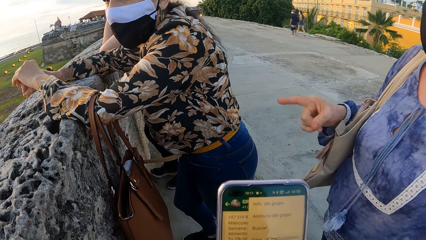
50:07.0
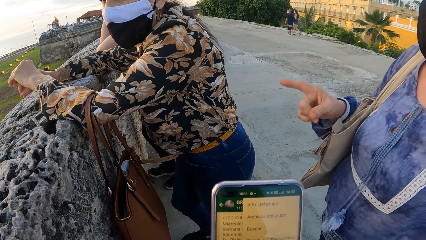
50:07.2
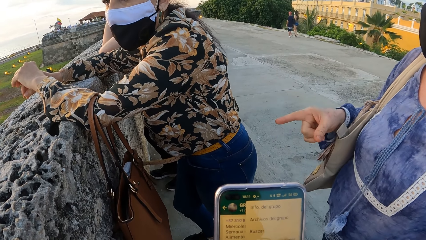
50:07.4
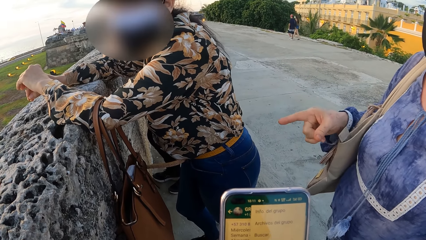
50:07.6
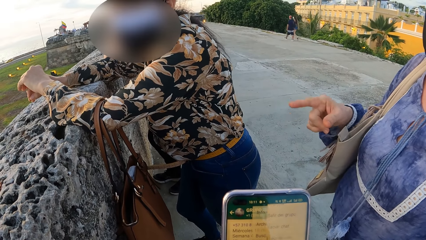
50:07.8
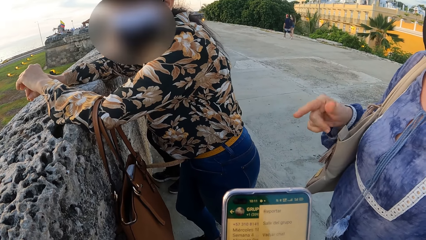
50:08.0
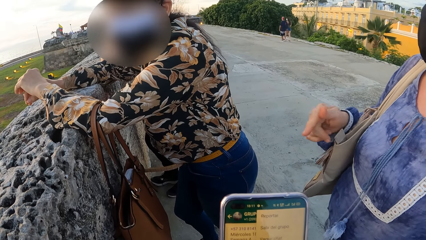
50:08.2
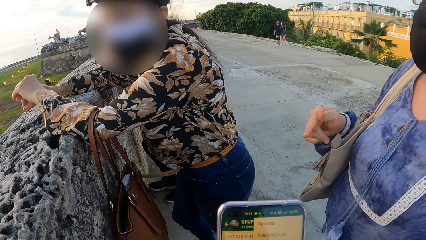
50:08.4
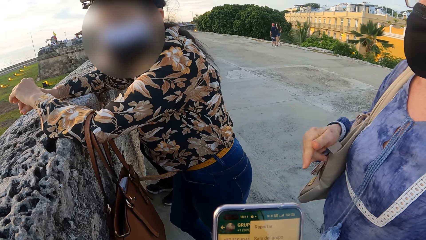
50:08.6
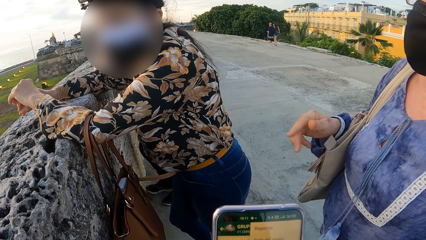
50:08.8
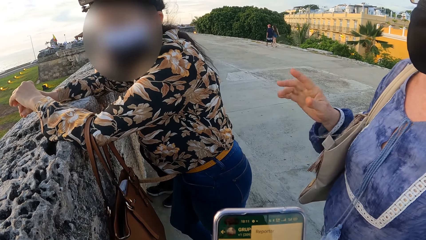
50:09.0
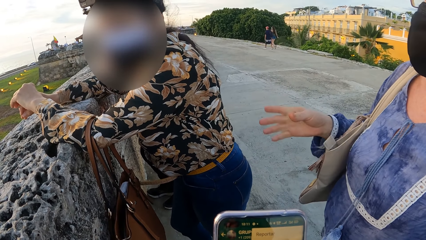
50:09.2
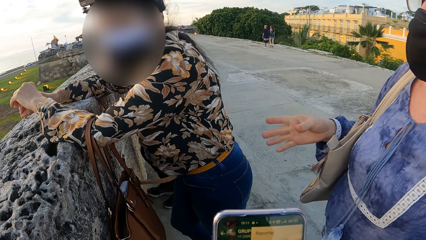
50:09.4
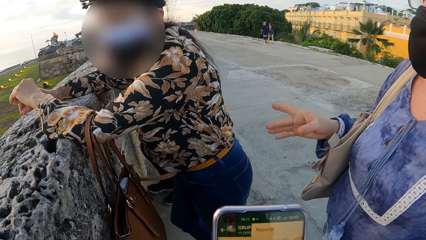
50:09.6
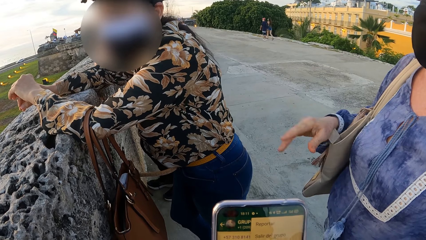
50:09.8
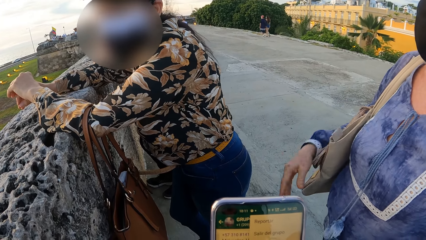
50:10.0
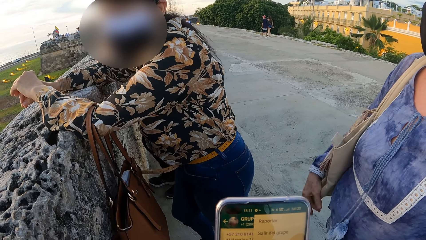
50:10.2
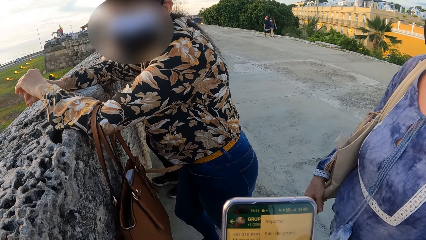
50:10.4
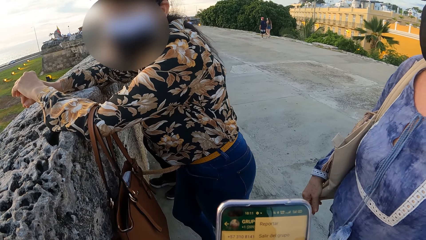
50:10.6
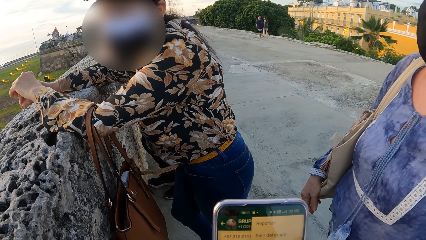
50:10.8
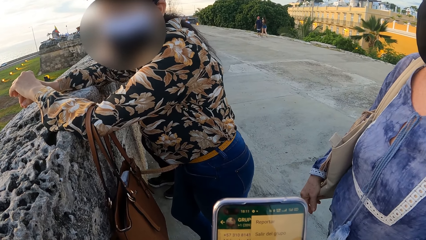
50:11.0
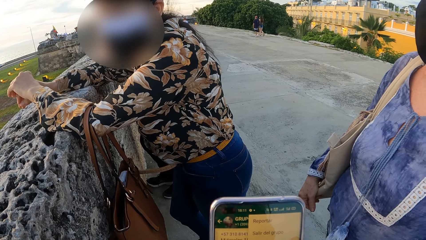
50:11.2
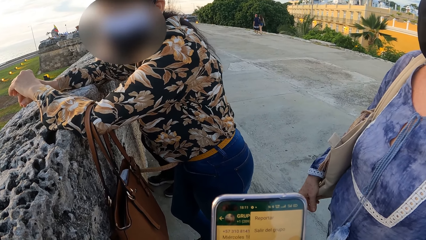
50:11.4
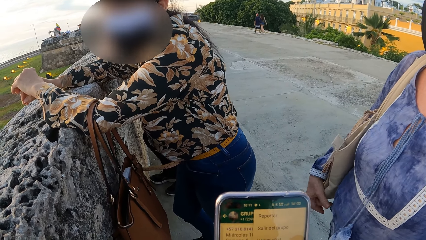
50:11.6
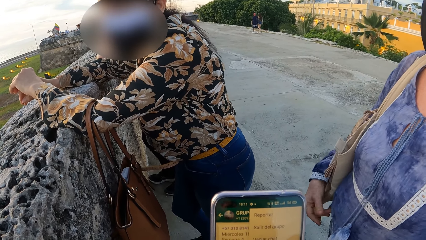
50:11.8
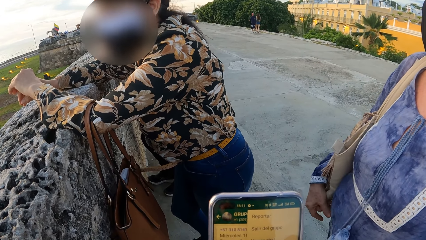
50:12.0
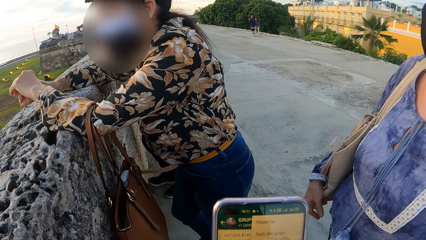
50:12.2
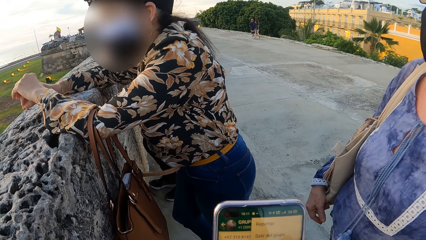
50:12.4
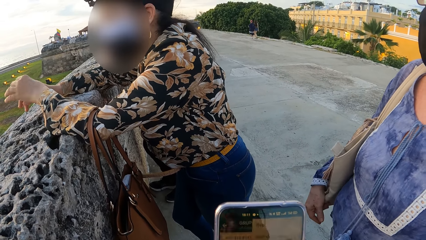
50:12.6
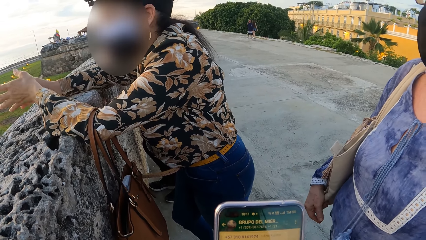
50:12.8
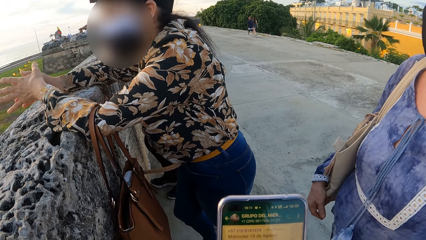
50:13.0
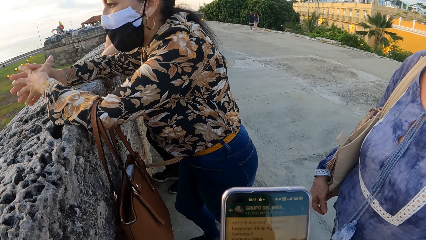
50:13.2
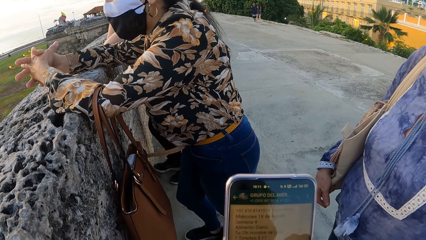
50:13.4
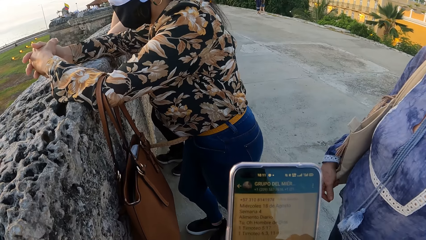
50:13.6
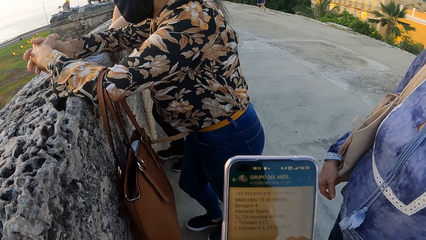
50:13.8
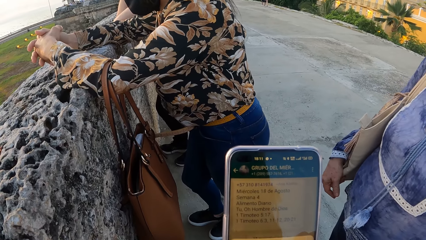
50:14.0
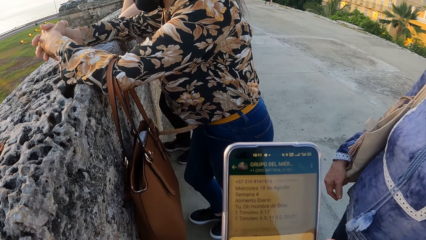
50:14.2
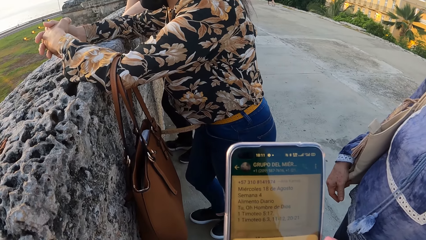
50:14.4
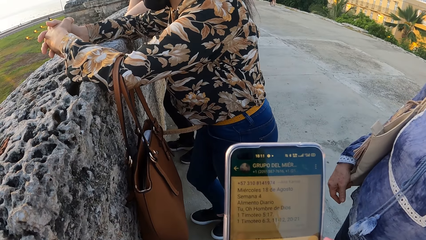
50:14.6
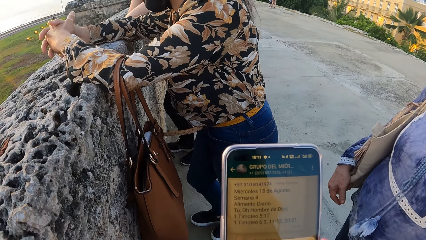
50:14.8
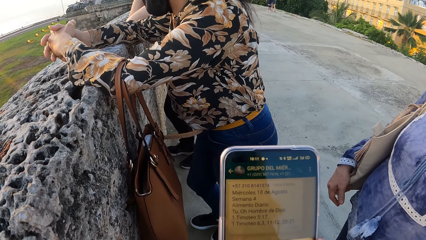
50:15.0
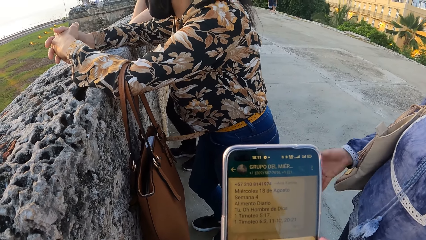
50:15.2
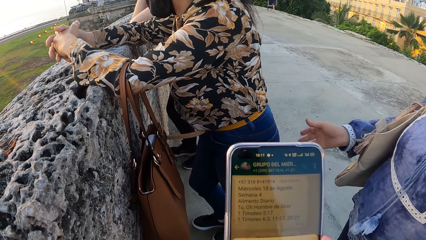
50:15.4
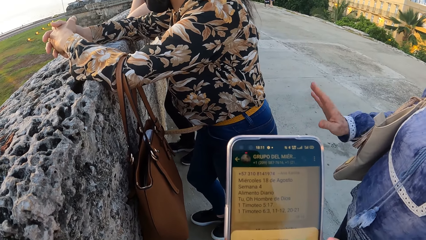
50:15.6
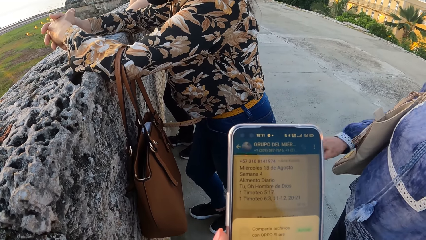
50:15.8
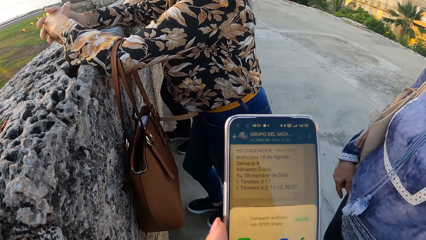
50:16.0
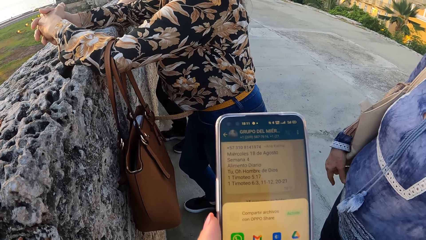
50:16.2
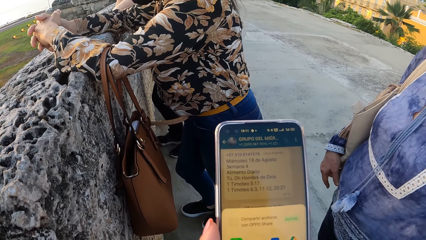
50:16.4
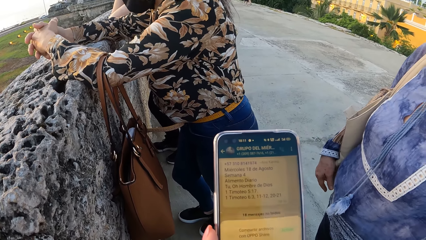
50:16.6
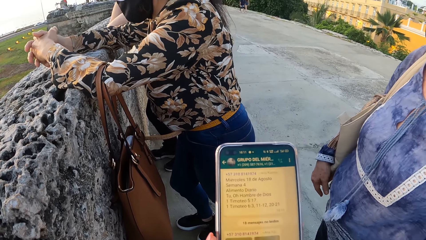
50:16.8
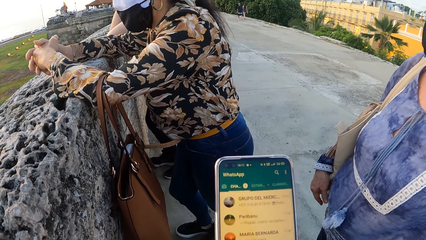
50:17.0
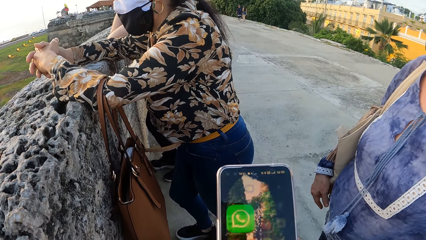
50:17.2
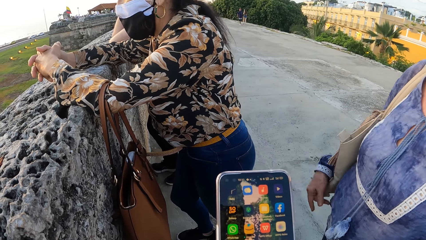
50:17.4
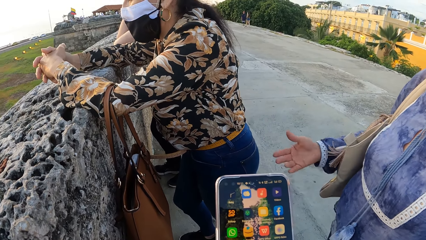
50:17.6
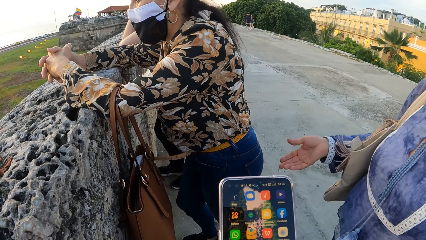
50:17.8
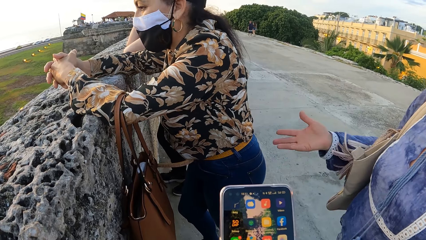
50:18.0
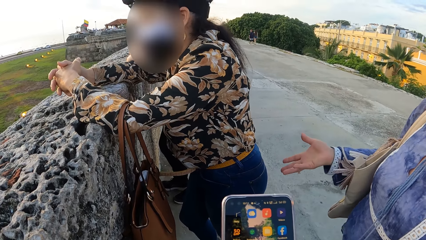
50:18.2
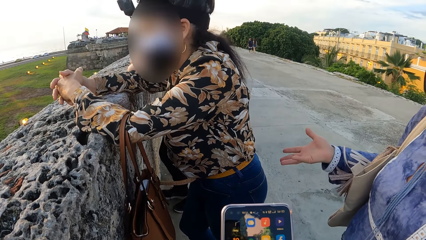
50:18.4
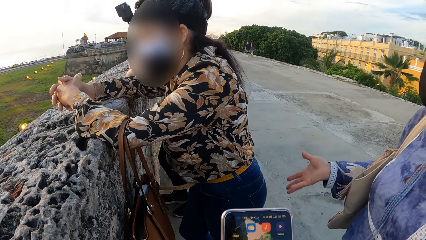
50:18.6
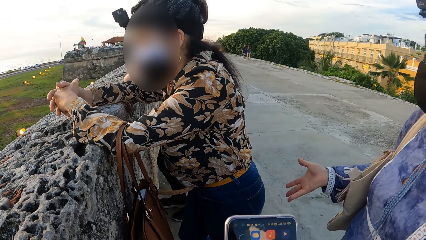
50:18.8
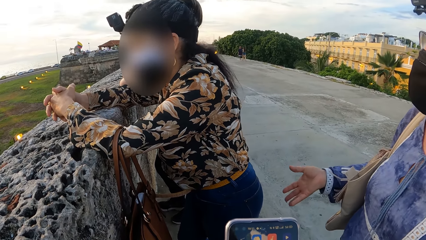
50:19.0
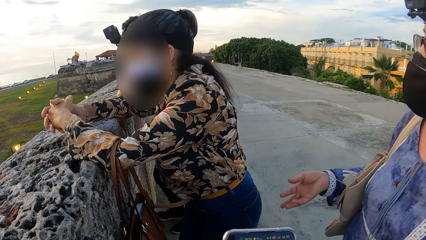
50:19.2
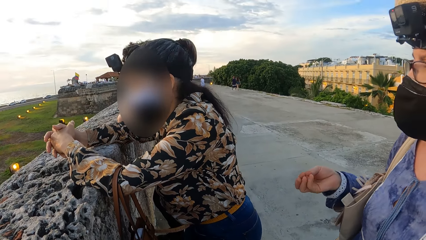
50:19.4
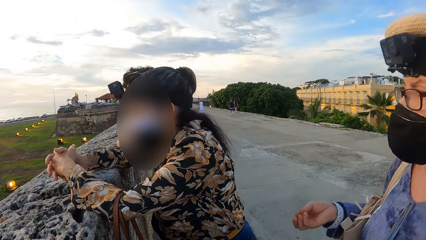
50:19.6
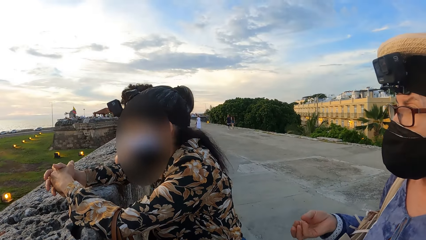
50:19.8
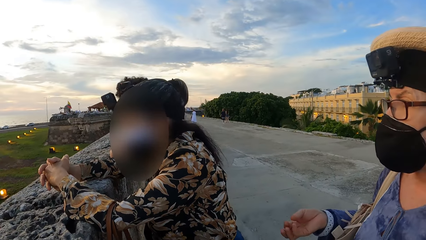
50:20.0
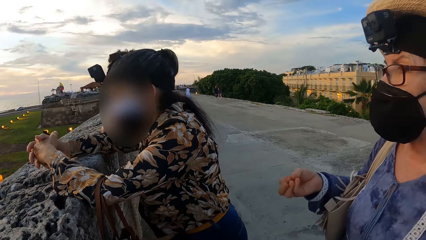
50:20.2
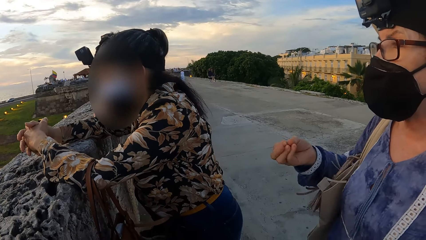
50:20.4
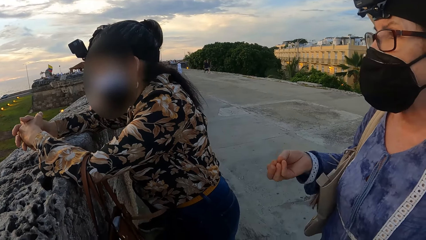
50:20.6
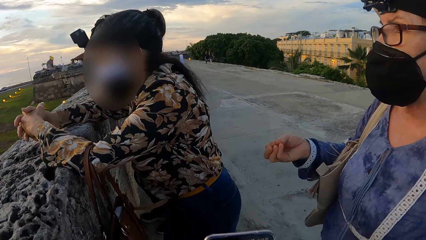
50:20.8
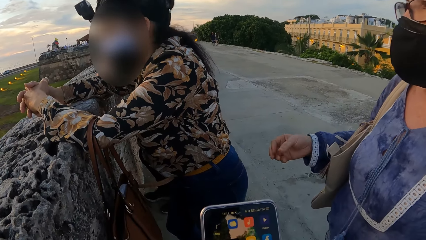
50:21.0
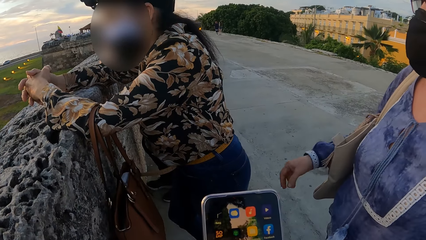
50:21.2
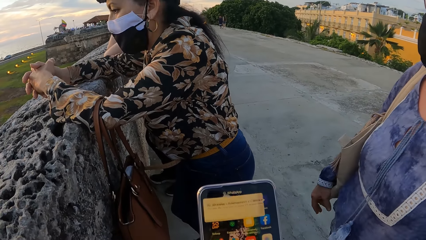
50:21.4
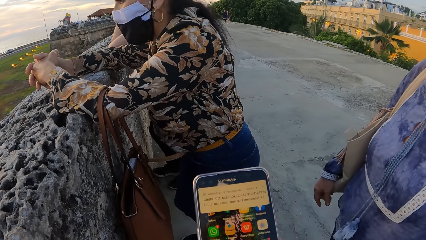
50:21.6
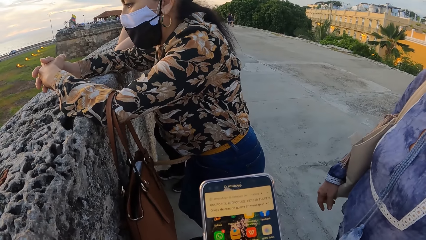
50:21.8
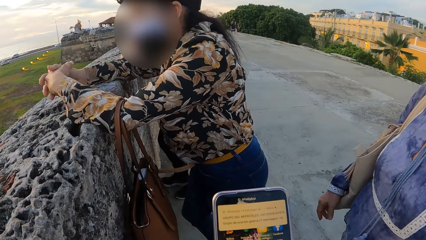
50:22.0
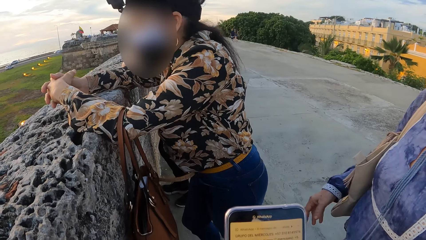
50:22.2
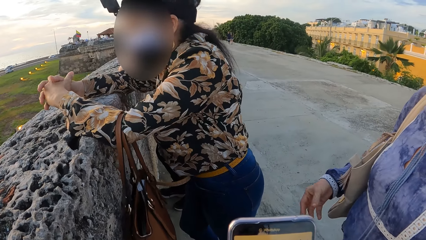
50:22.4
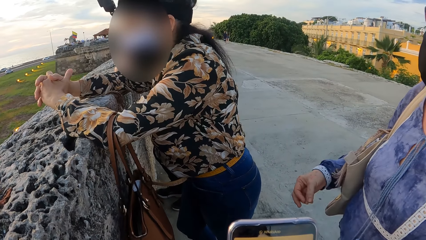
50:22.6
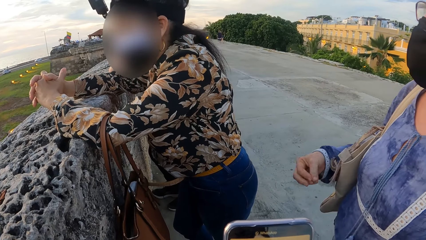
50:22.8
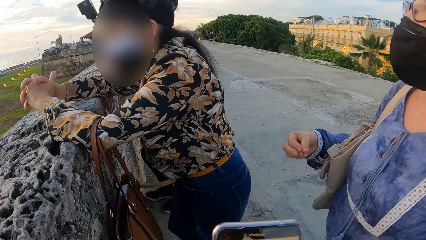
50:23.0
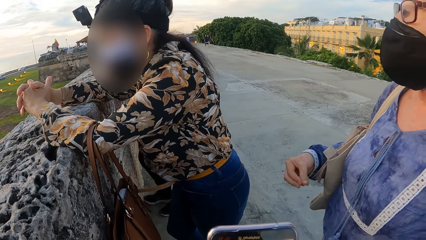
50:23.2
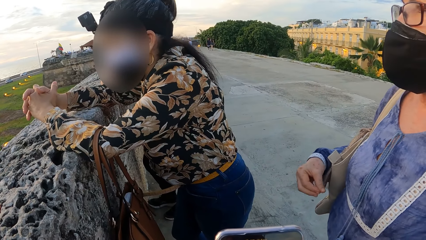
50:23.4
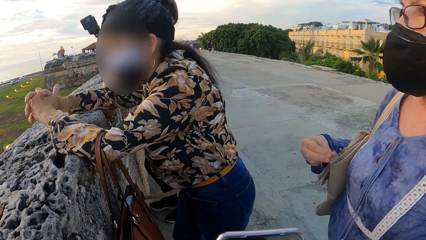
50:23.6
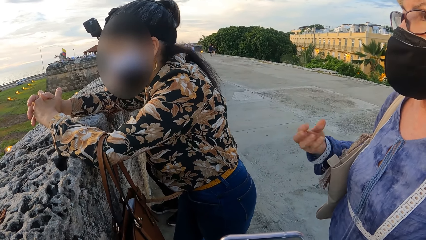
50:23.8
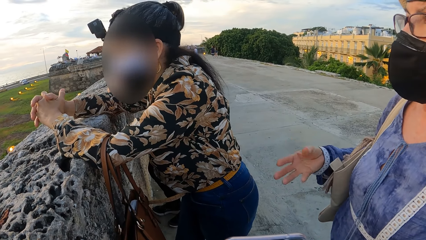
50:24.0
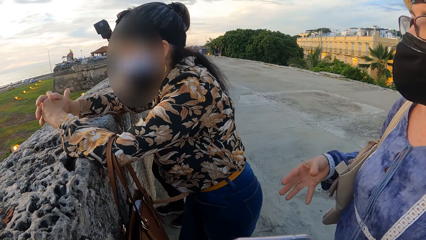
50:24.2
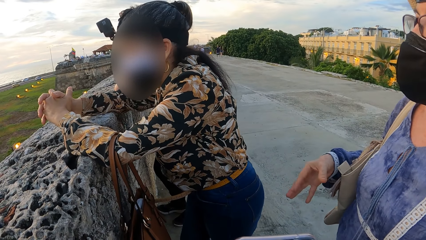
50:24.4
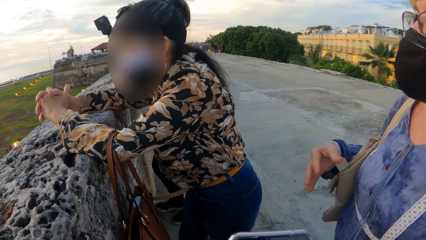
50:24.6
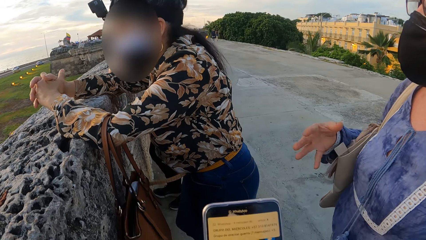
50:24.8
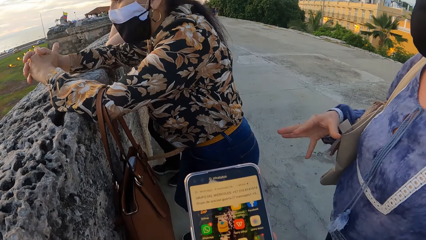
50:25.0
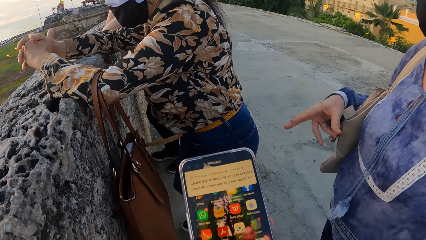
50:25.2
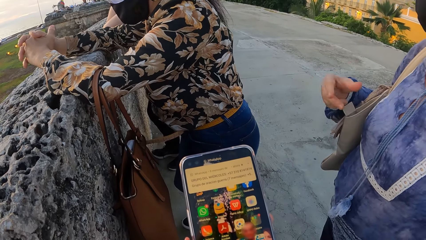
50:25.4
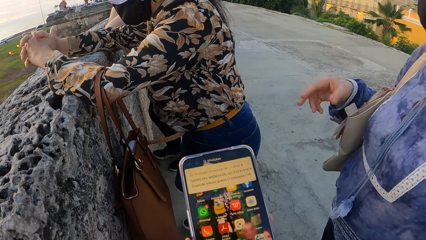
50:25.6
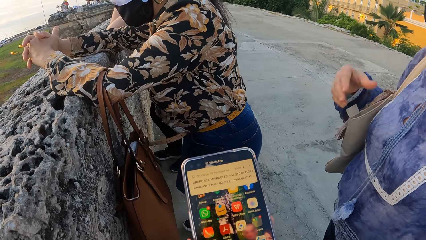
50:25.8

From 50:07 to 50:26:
A woman holds the bag. The woman interacts with friends with hand gestures. The woman converses with the camera wearer. The camera wearer scrolls through the phone.
